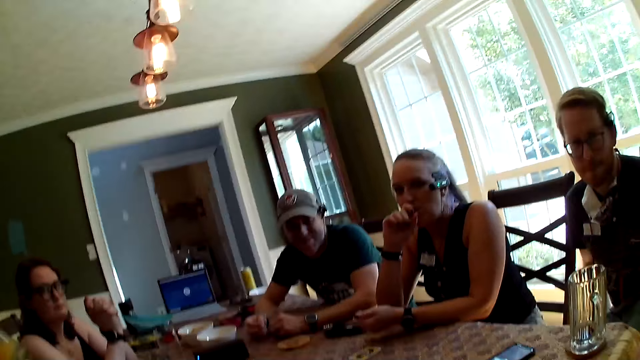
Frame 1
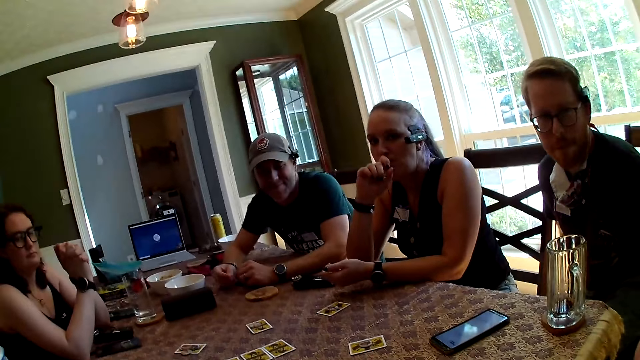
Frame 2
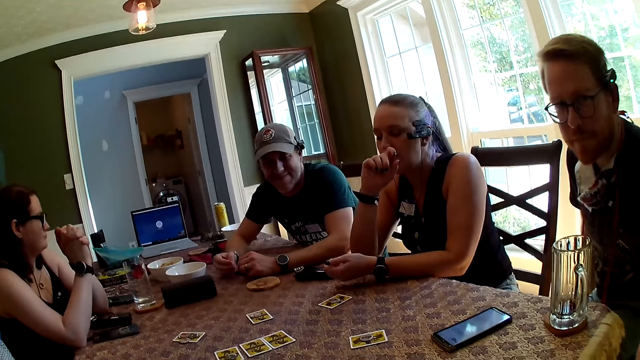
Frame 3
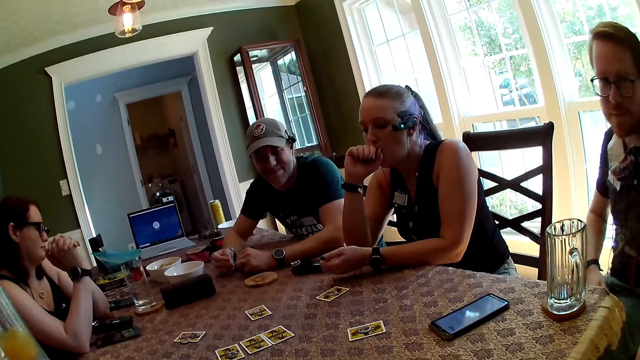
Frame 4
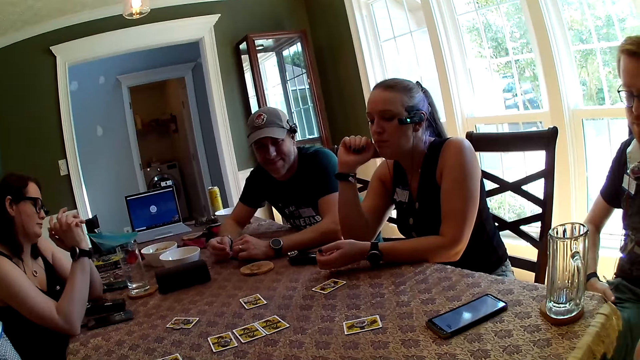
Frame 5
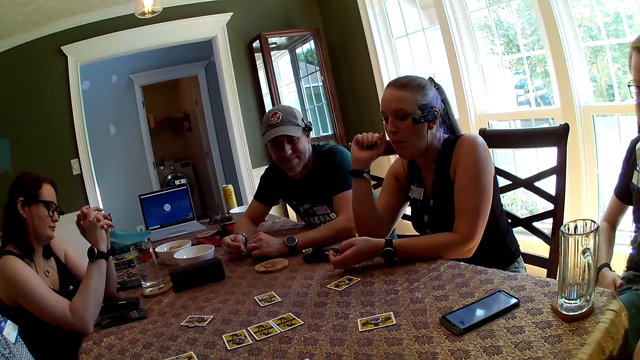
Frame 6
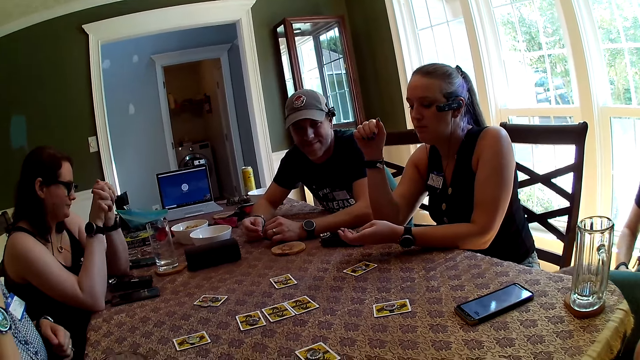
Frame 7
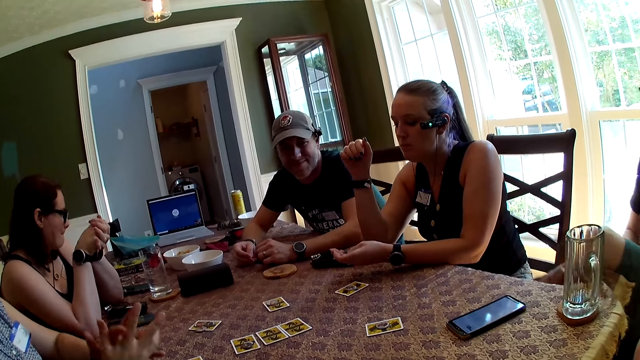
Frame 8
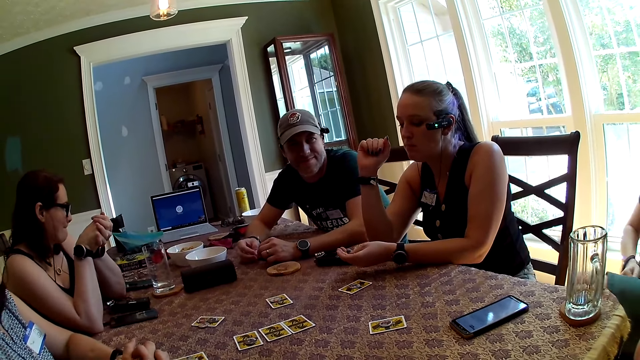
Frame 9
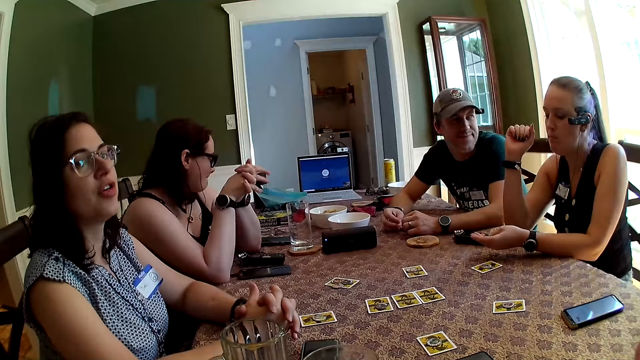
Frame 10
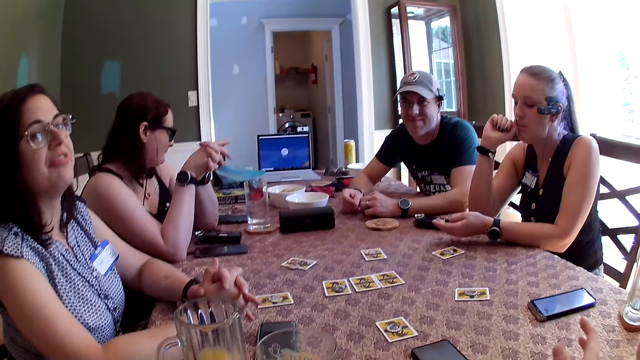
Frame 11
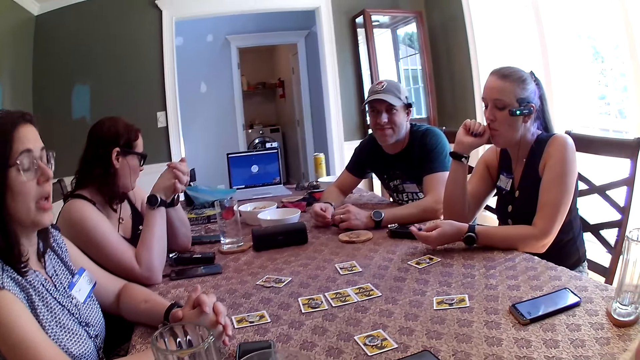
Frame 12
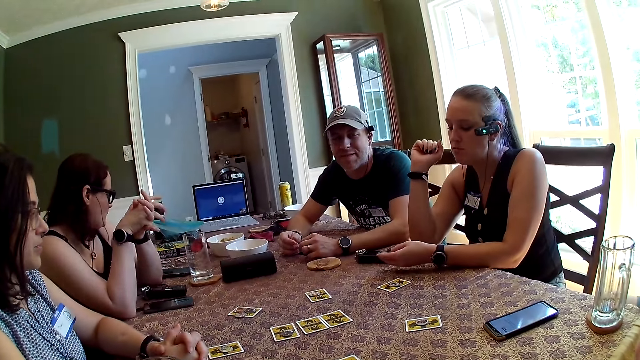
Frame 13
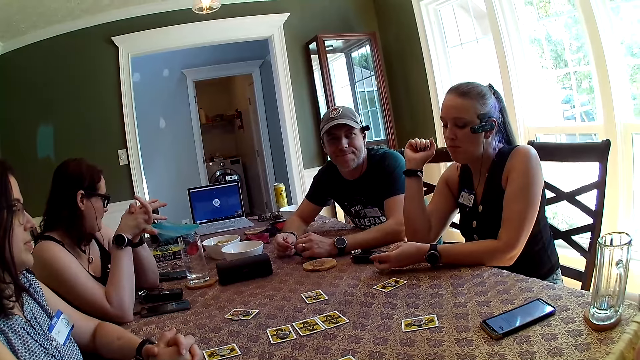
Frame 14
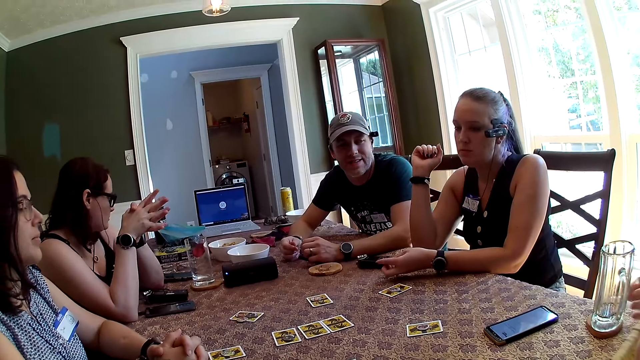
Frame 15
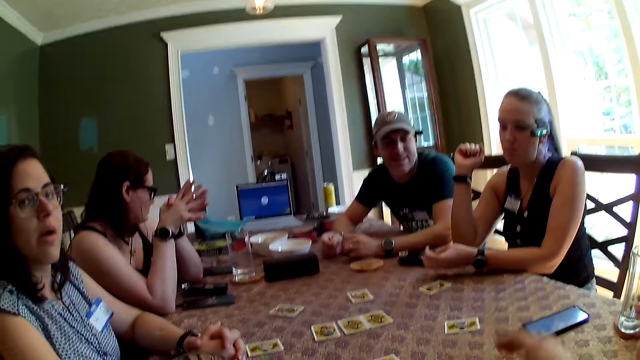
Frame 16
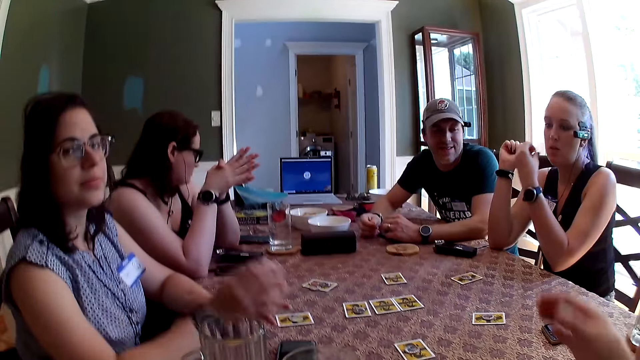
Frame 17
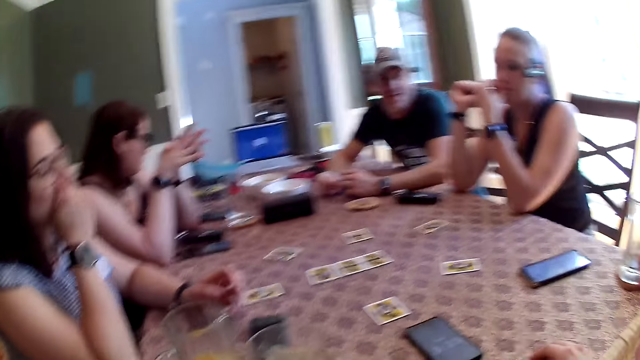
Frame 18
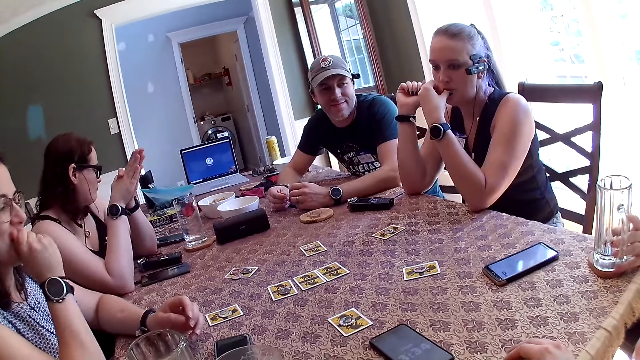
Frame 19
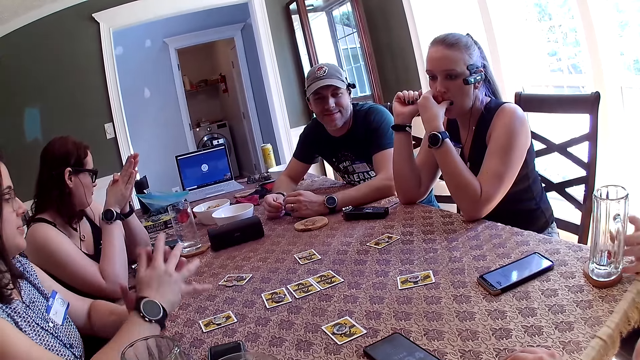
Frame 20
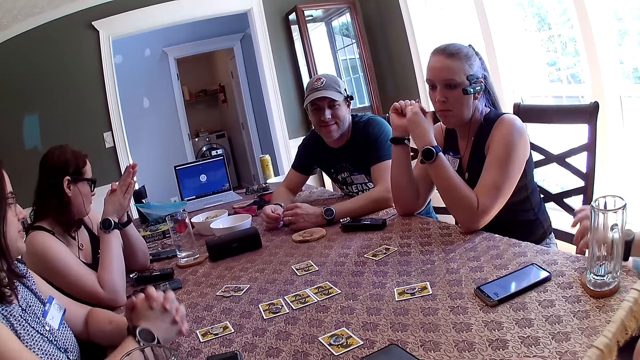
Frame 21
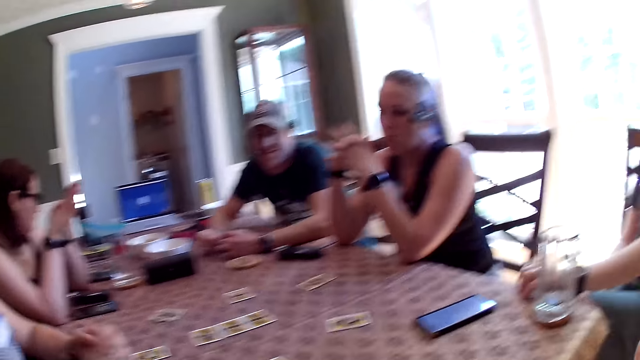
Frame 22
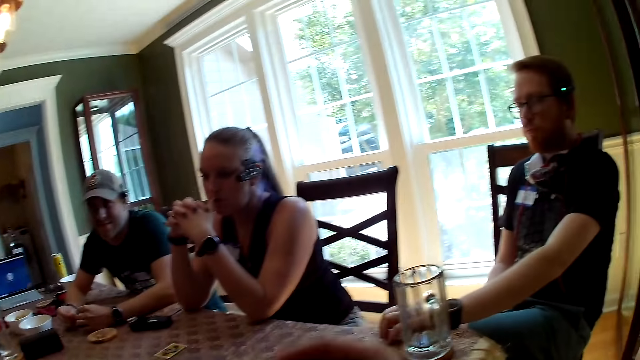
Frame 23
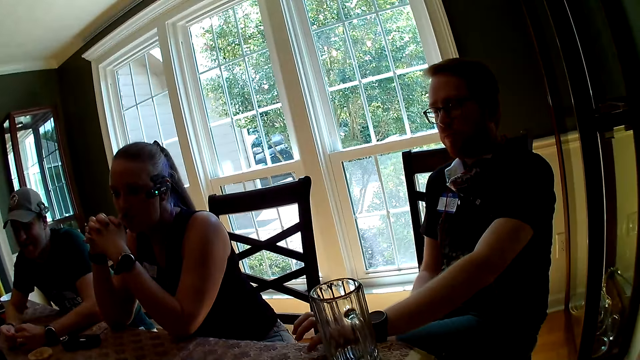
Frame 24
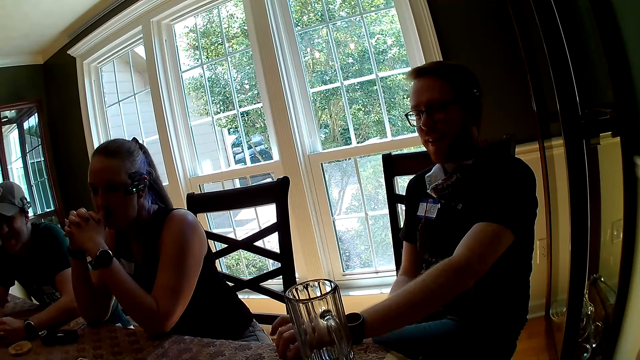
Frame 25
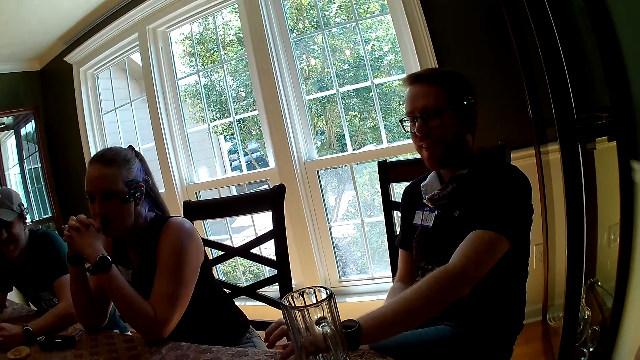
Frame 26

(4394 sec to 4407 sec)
The woman eats the peanuts in her left hand.

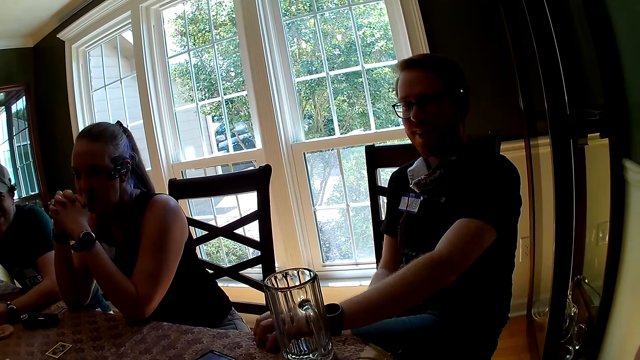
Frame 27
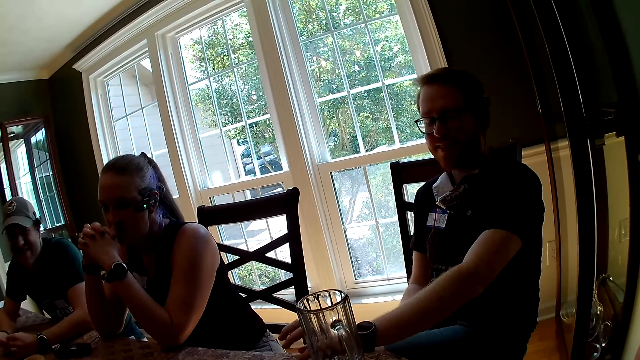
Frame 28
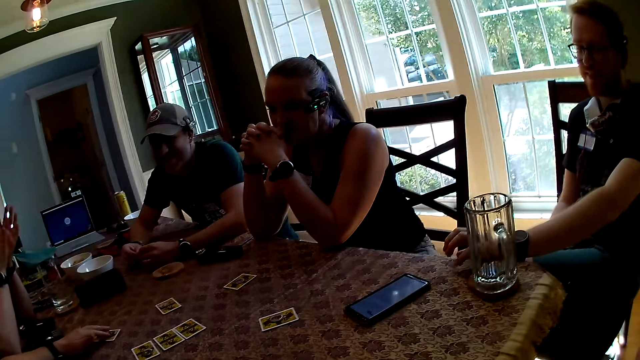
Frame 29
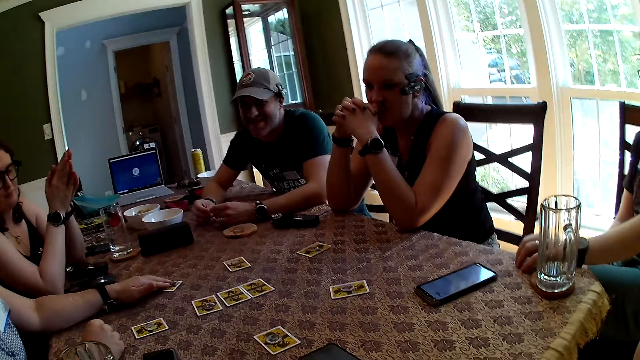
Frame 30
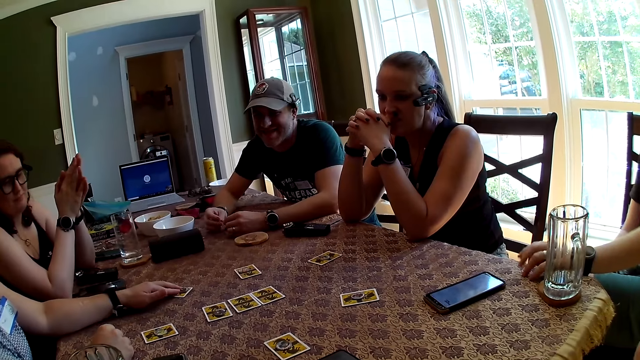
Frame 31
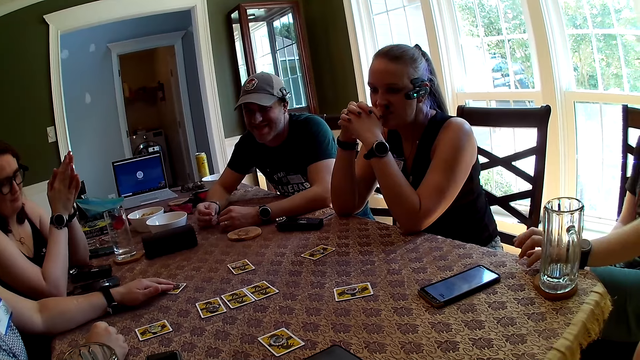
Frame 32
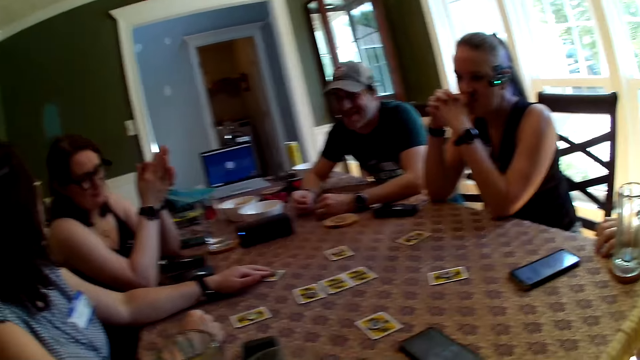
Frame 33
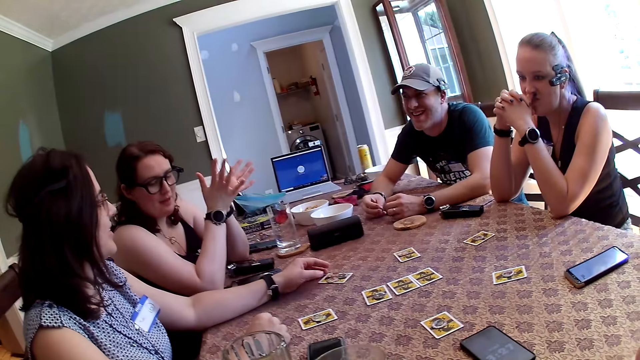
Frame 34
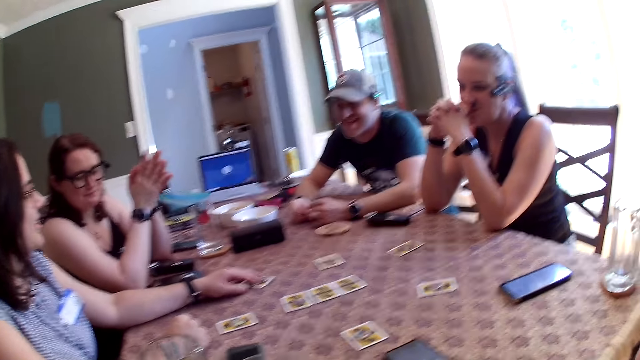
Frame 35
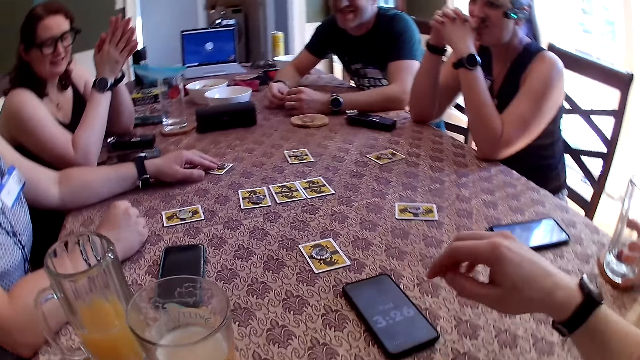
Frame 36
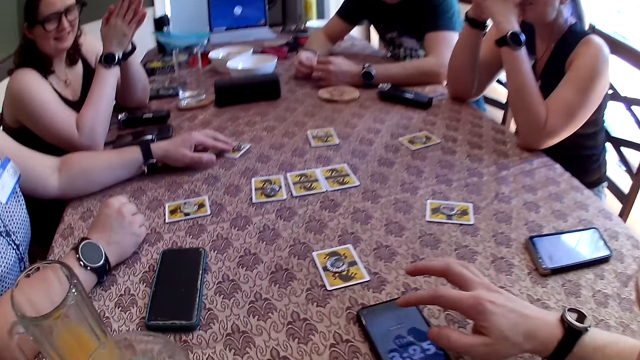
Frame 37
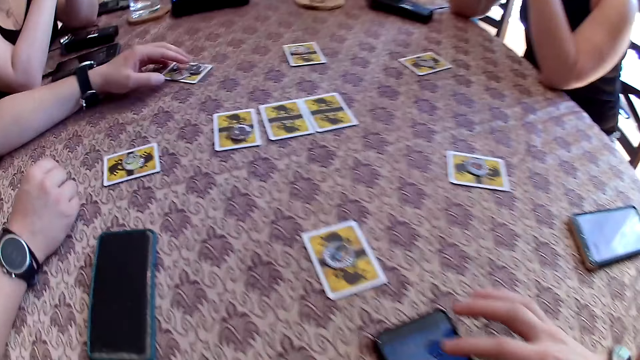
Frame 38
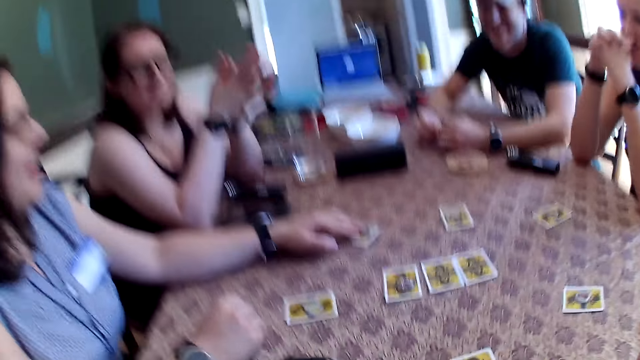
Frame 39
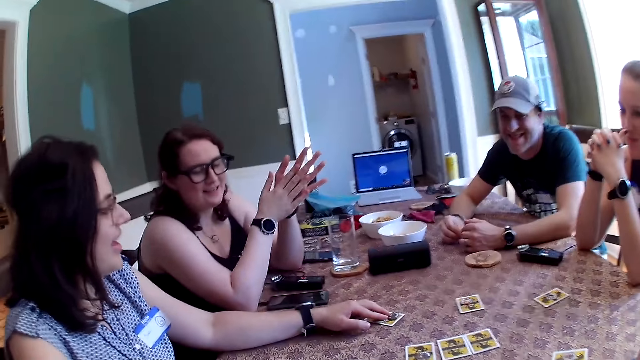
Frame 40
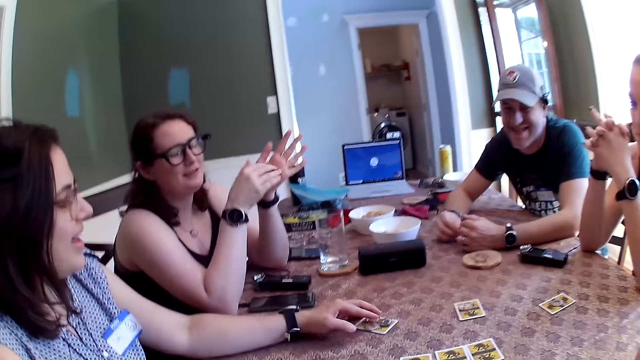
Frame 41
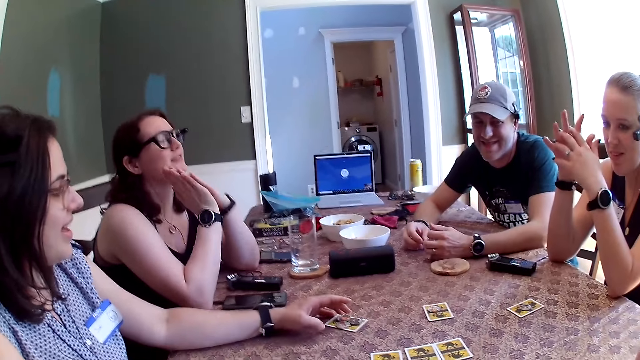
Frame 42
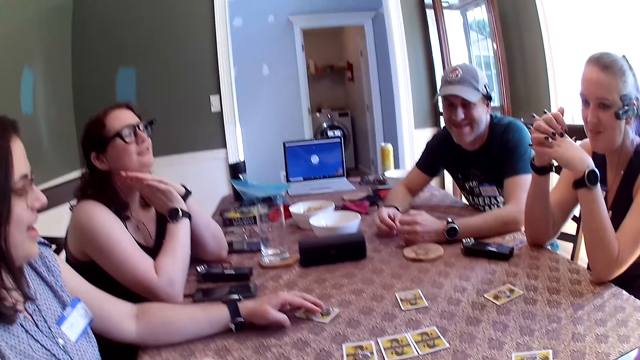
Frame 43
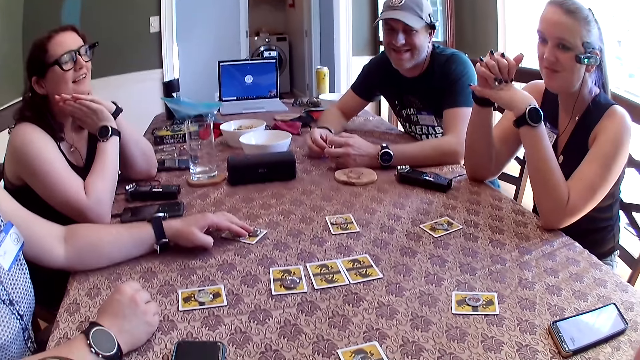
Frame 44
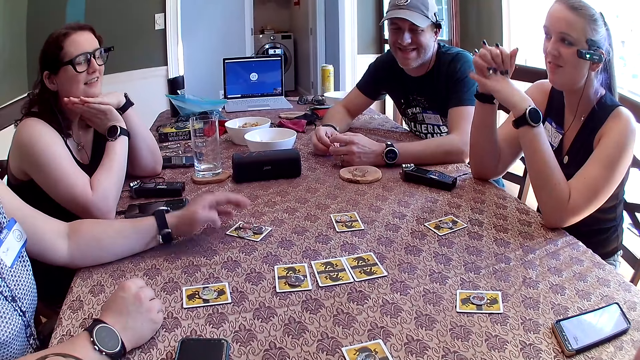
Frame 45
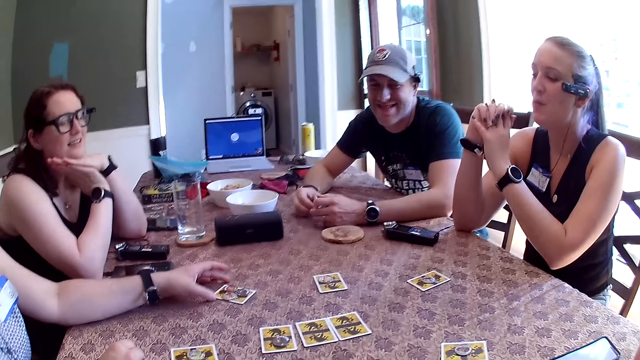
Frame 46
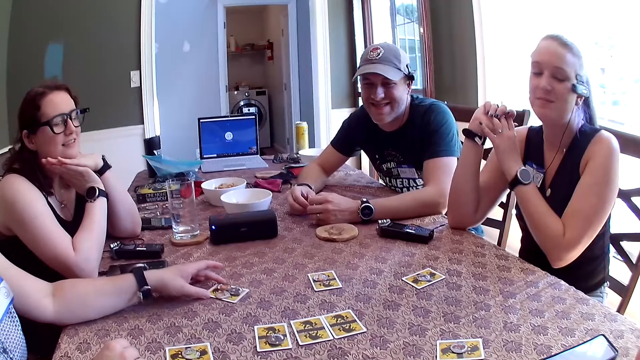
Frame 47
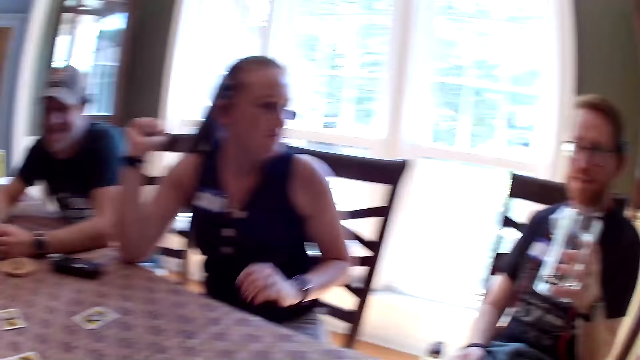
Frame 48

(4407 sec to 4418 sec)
The woman adjusts a card on the table with her left hand.
